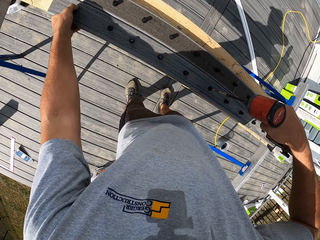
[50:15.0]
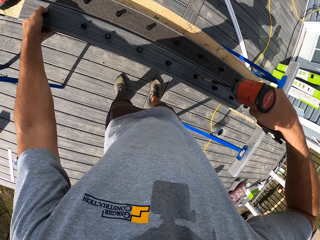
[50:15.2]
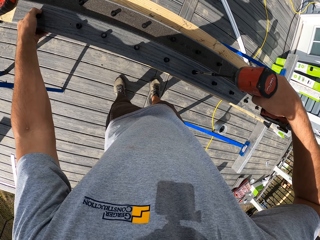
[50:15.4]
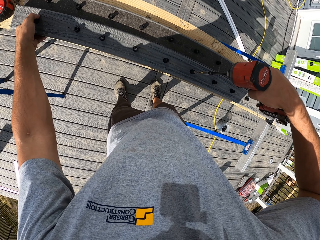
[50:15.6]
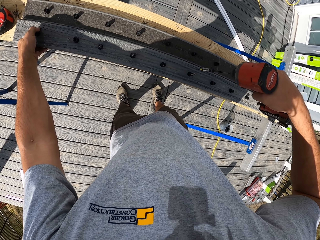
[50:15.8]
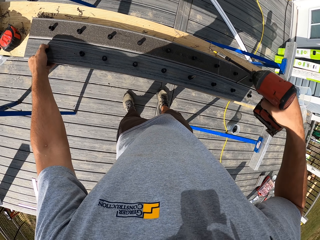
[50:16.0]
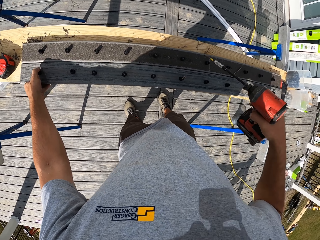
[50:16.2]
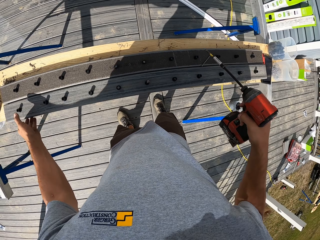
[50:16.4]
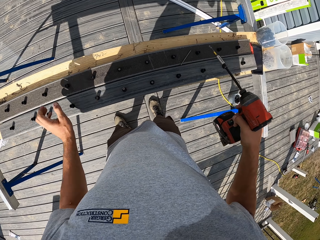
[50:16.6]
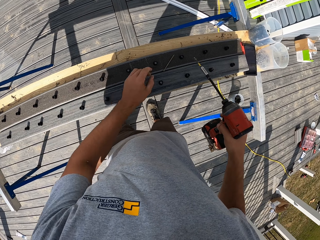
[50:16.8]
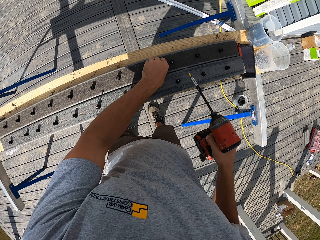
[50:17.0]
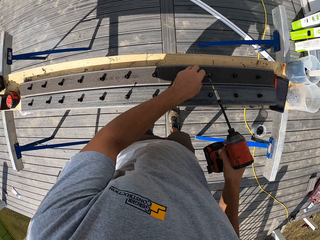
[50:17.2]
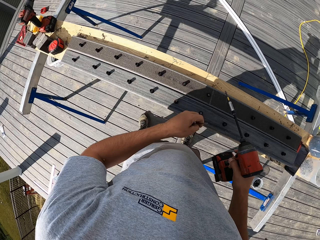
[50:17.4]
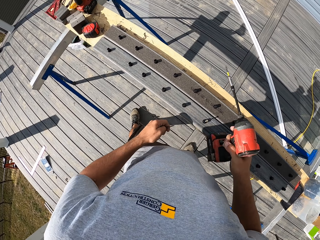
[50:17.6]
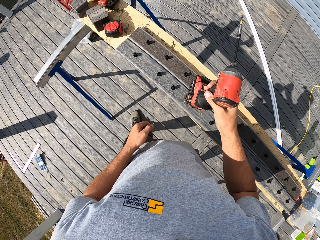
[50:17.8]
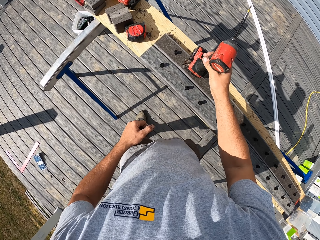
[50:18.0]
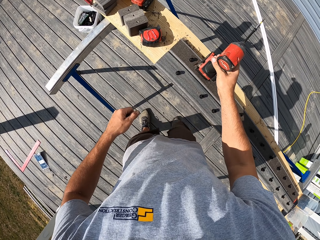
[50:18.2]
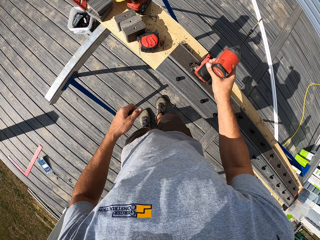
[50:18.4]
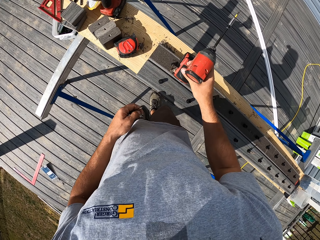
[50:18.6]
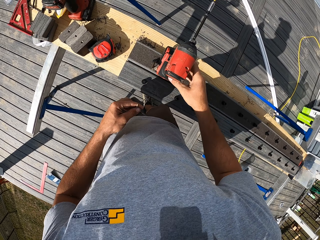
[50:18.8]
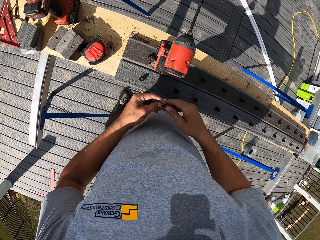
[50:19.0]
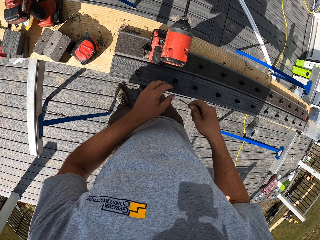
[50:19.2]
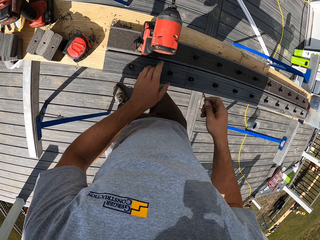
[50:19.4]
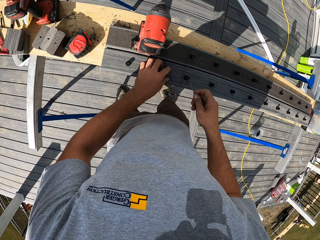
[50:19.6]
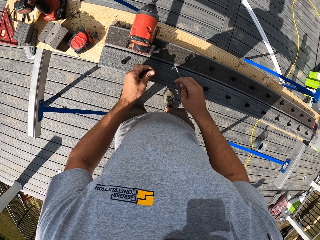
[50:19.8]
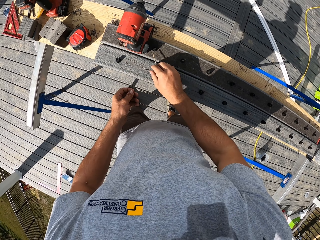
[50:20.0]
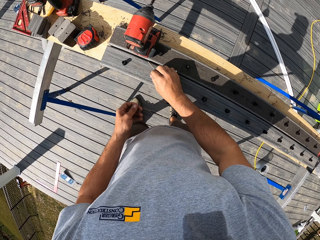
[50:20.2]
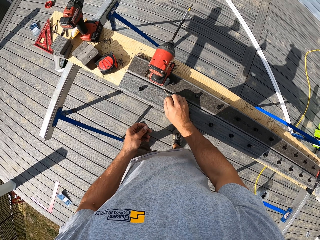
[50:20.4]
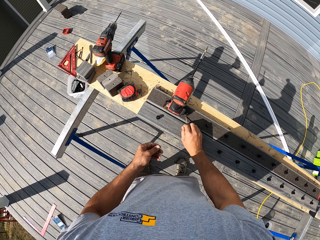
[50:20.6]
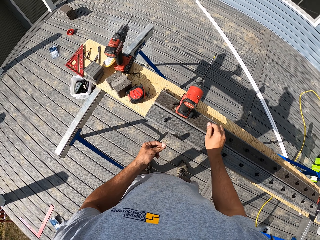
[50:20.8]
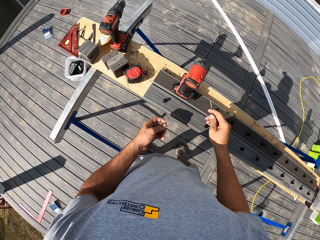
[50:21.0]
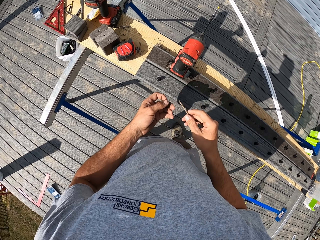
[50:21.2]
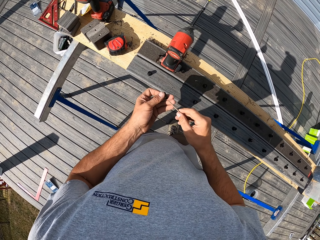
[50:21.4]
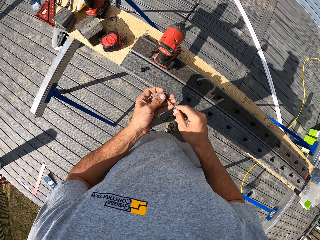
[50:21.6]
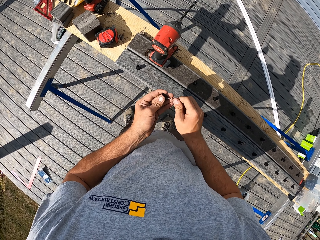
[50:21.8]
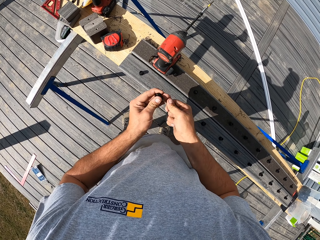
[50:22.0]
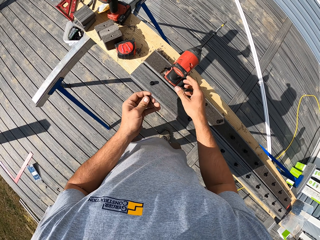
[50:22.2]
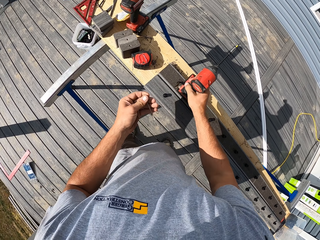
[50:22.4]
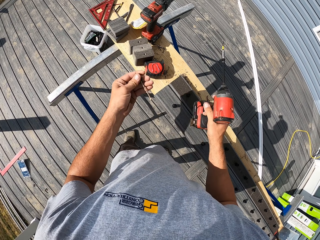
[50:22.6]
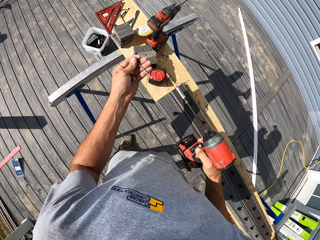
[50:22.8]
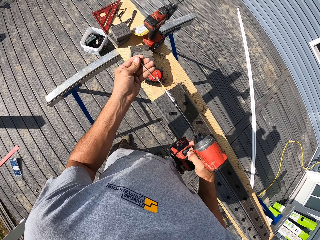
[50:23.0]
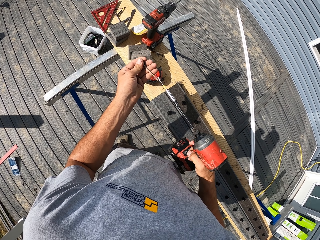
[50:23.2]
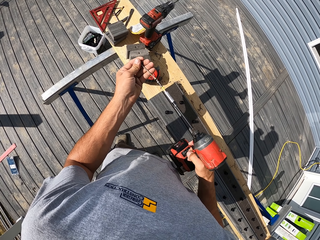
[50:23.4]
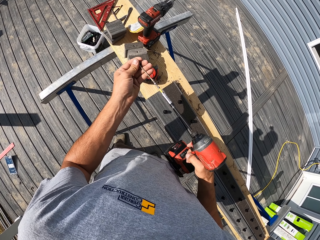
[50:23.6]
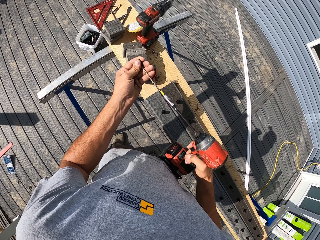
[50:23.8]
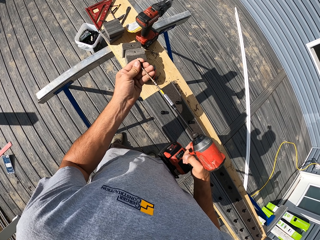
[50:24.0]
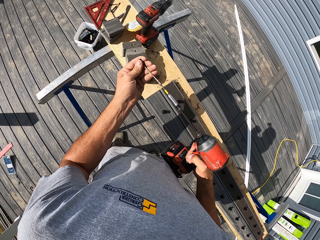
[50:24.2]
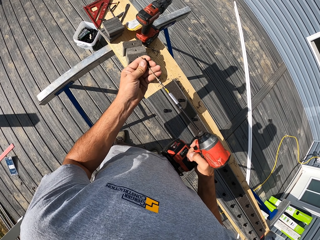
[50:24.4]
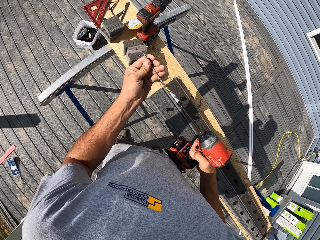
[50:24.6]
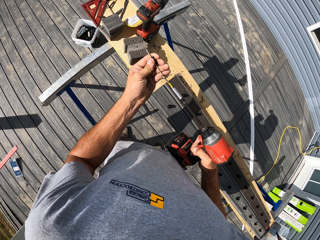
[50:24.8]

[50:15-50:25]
The camera wearer drives in the nail. They lift the handrail. They pick up another nail. They put the electric nail gun on the handrail. They insert the nail in the screwdriver.

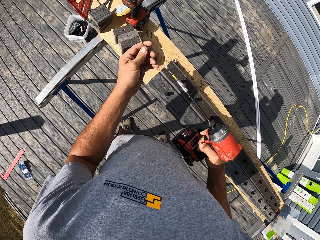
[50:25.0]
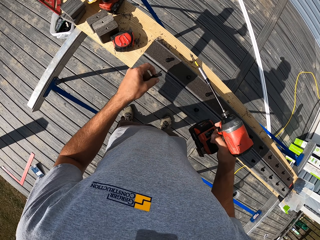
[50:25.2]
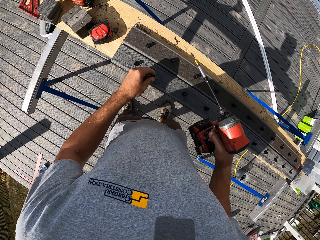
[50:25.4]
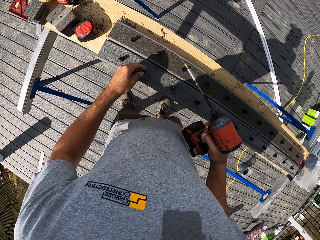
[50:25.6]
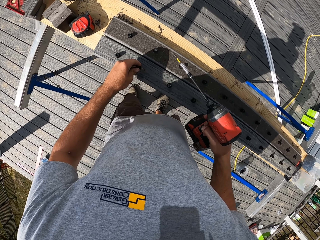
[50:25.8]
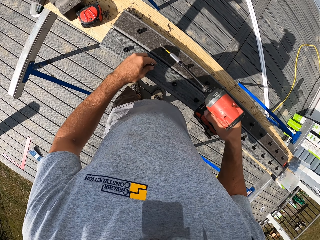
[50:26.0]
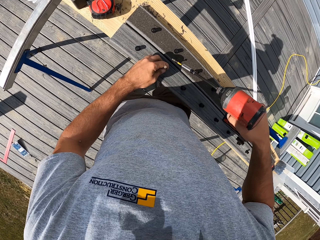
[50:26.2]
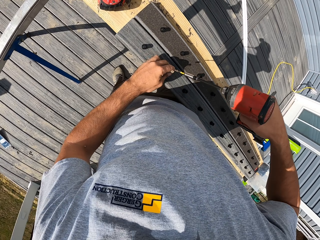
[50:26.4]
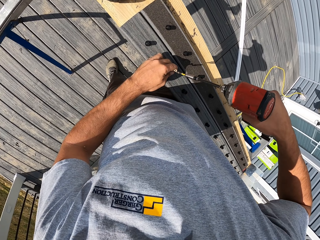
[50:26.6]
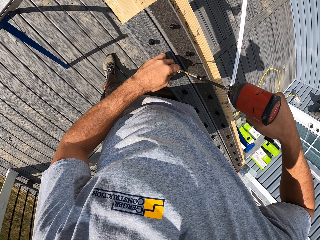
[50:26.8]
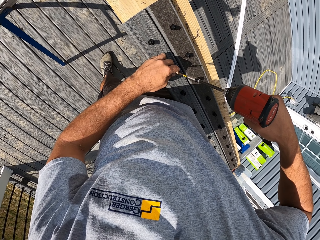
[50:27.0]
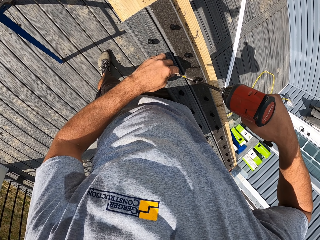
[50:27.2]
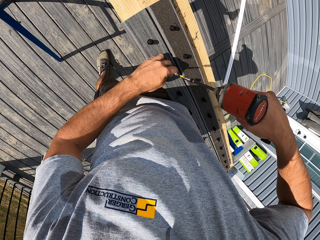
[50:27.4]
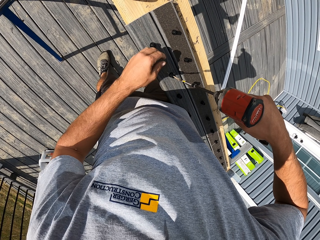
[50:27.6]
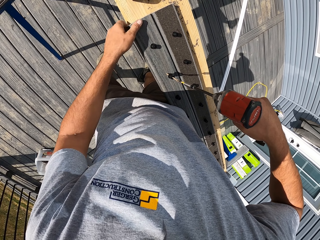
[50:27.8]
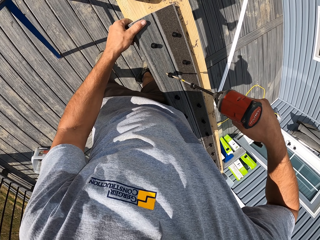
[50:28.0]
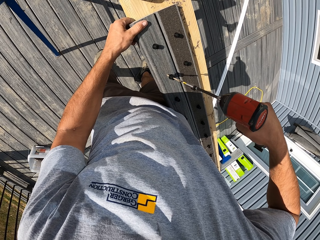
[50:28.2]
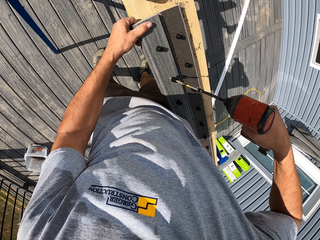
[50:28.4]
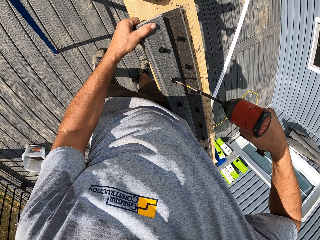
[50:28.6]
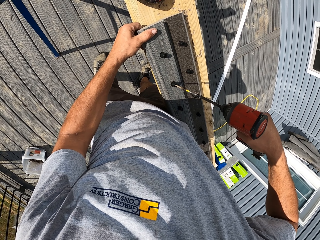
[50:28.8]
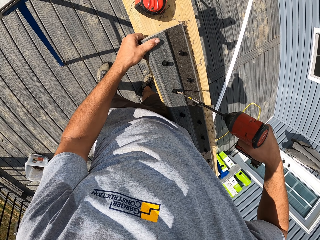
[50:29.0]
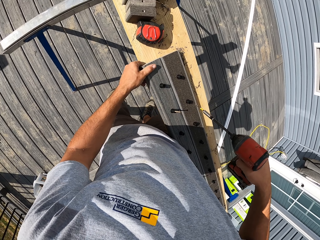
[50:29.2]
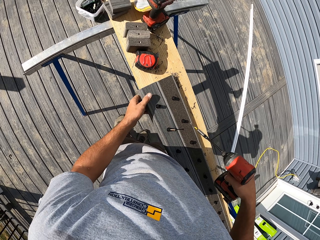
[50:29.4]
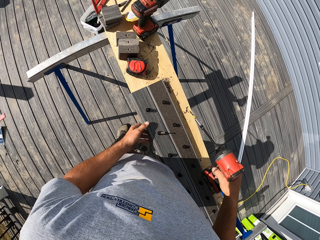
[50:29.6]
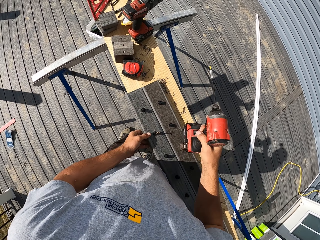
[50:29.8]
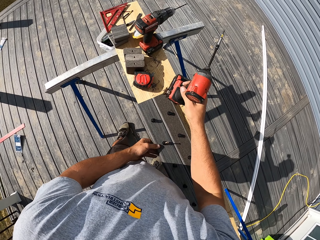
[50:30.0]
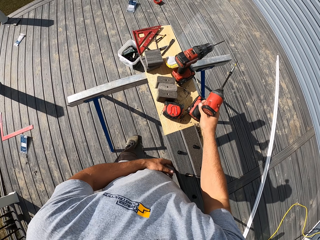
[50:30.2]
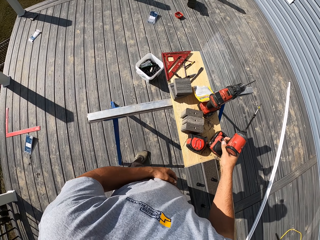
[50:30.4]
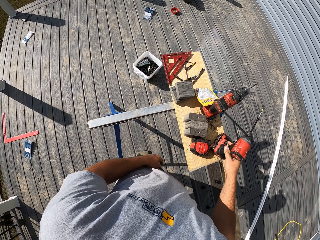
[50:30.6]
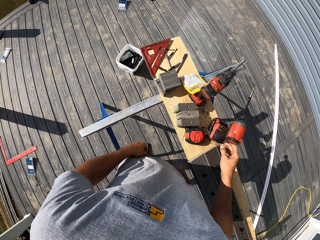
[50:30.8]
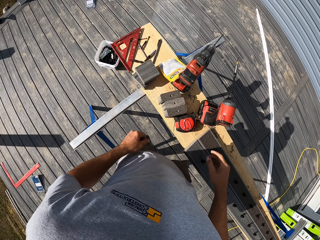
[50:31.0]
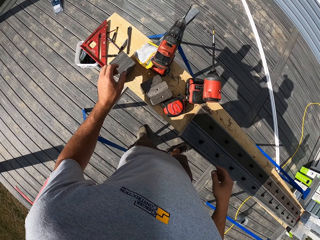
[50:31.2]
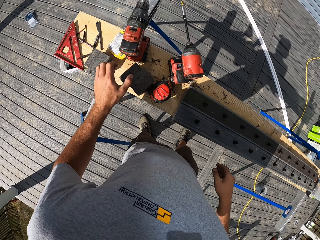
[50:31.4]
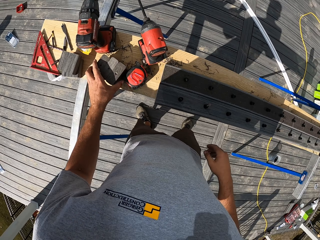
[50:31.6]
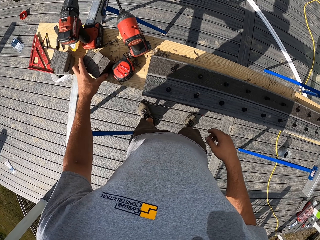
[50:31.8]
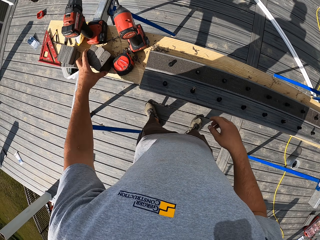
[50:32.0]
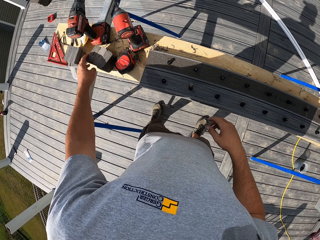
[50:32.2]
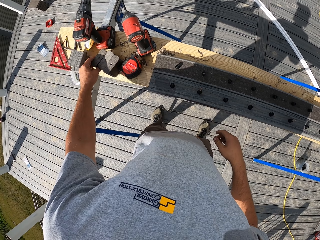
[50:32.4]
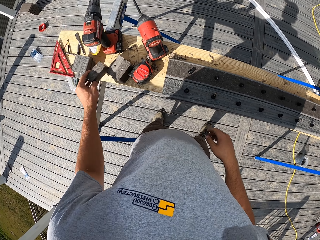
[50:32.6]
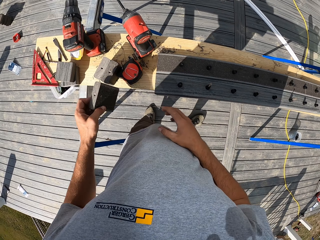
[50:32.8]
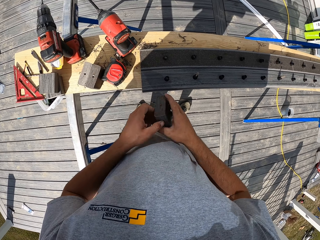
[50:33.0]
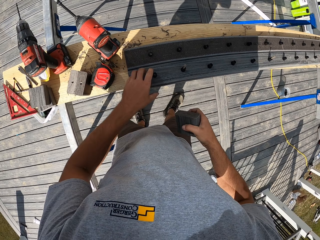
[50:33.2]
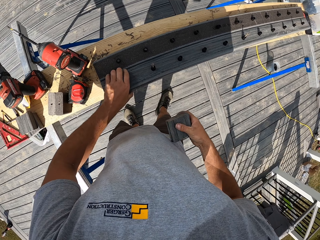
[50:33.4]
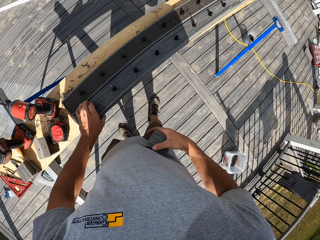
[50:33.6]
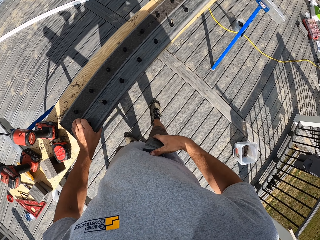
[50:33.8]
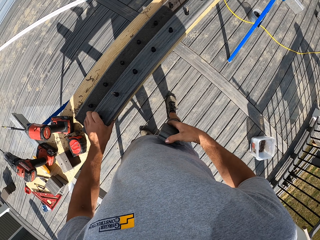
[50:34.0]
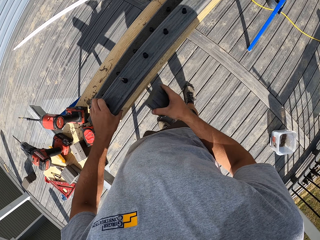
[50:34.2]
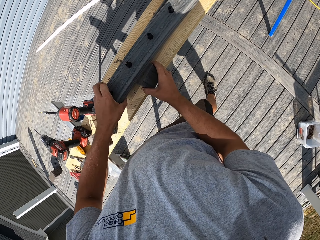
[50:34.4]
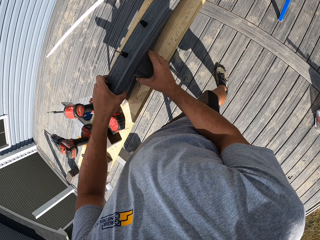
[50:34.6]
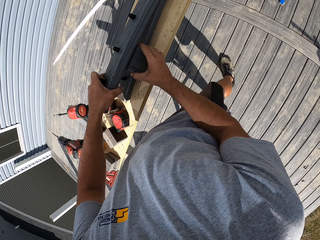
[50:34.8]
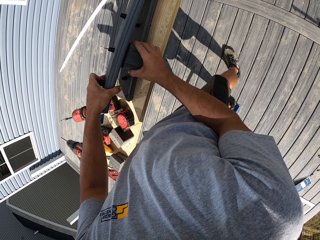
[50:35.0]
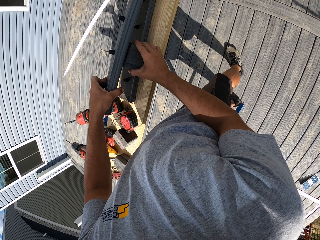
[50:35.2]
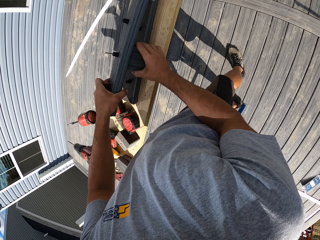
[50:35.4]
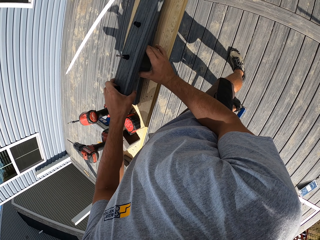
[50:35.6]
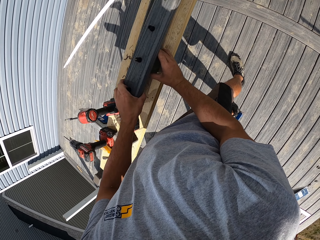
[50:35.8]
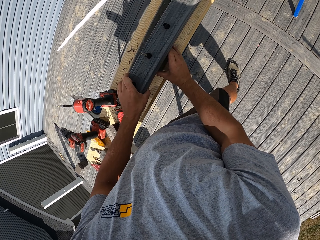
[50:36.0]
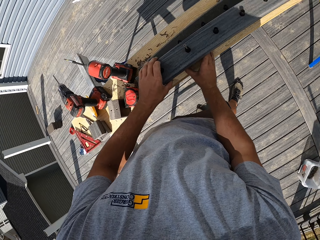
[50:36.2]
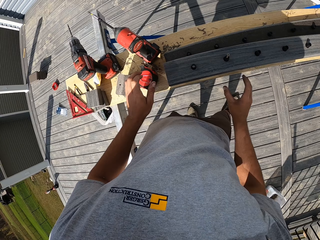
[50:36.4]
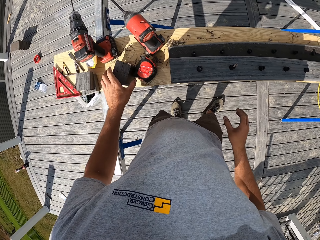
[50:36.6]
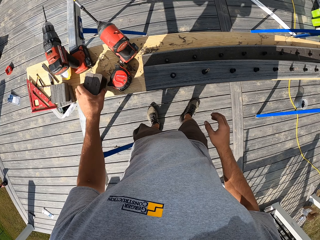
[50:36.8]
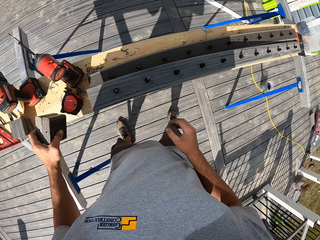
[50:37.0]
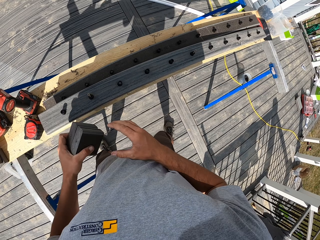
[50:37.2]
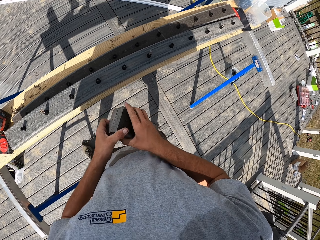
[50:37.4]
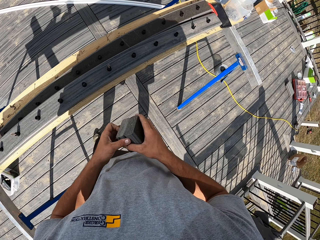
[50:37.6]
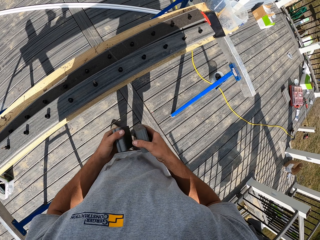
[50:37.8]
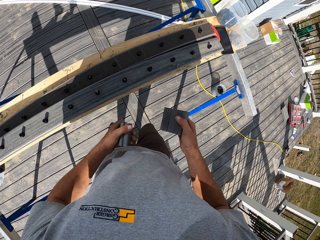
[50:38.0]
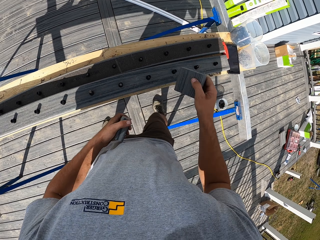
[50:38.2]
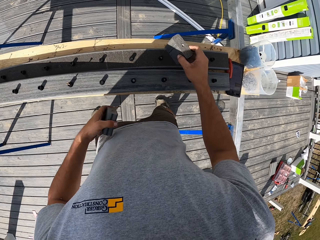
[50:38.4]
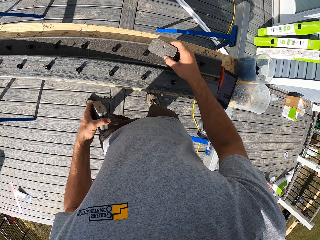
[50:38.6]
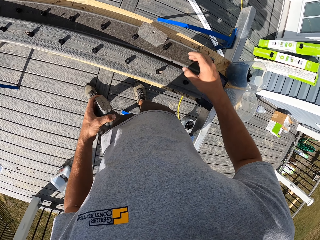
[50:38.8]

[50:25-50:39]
The camera wearer drives in the nail. They tighten the screw with the drill or electric nail gun. They put the electric nail gun on the working table. They pick up the piece of wood. They pass the piece of wood to the right hand. They pick up the bottom rail. They join the piece of wood. They pick up pieces of wood. They hold the pieces of wood by the right hand.
